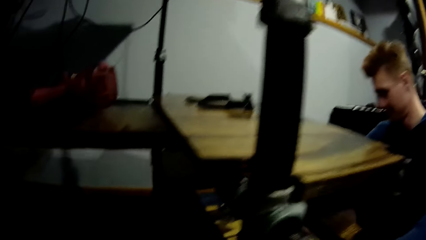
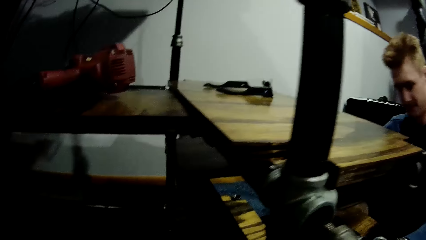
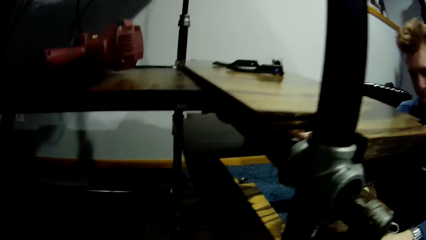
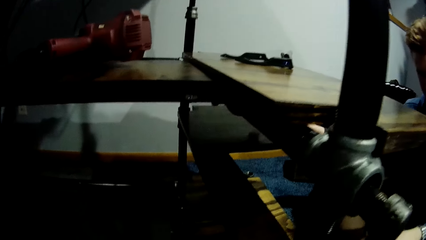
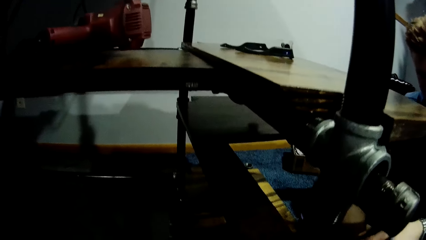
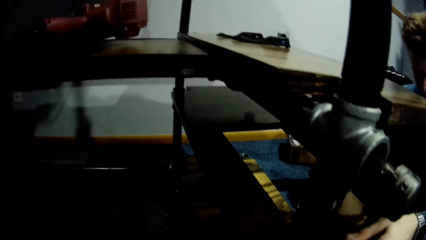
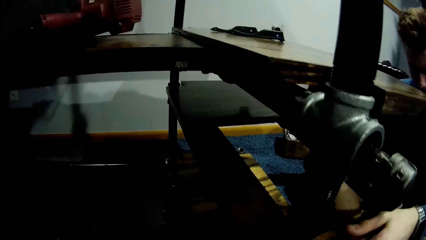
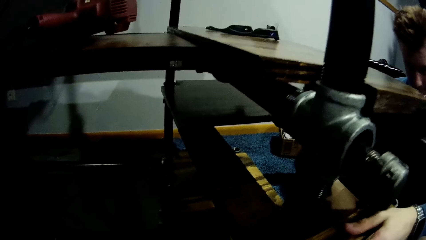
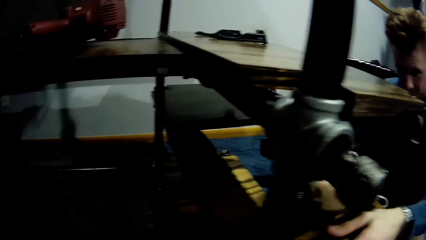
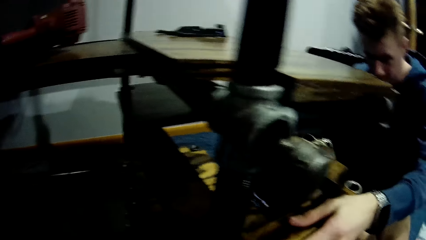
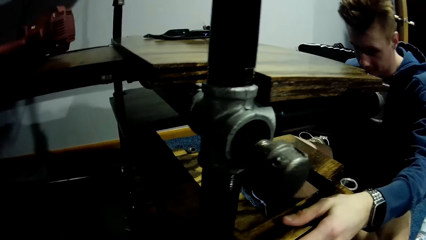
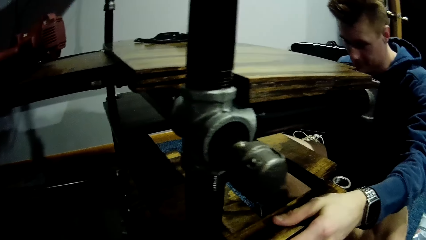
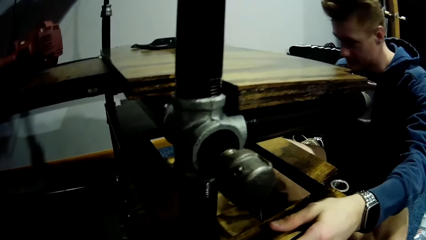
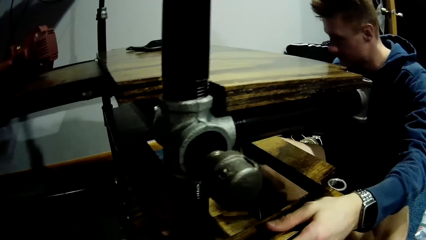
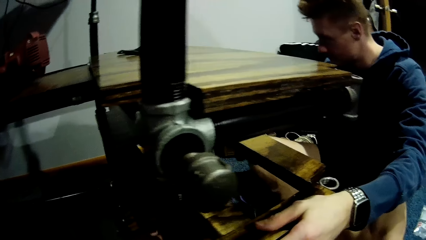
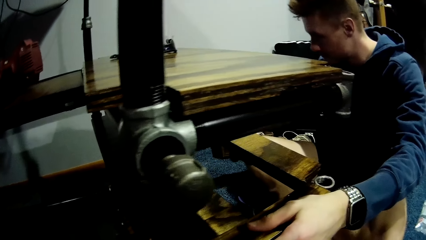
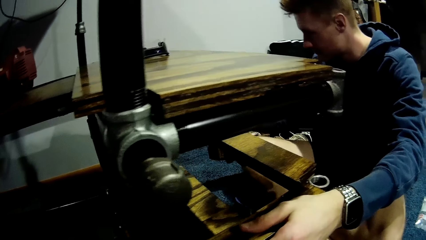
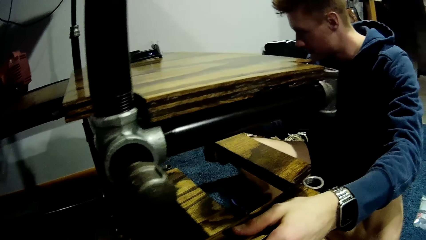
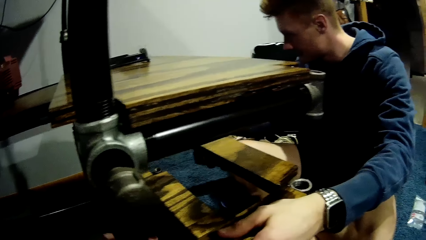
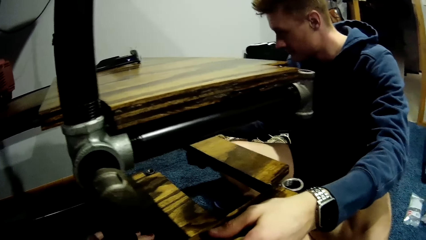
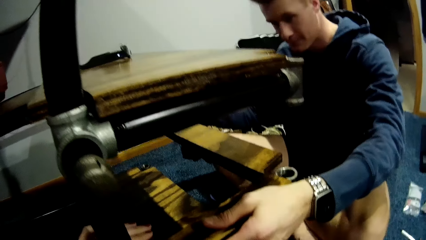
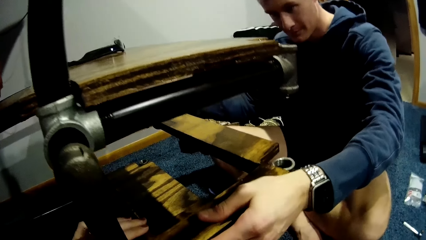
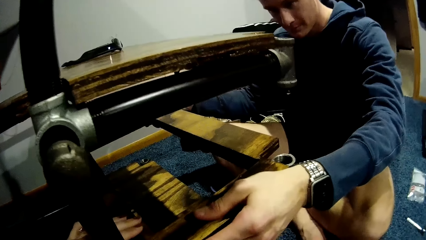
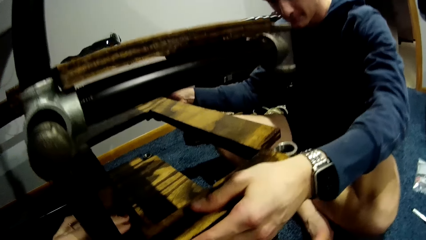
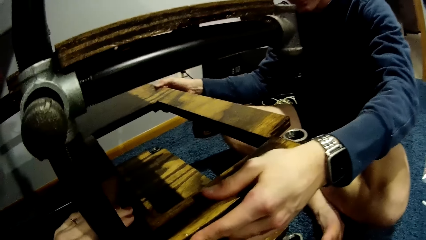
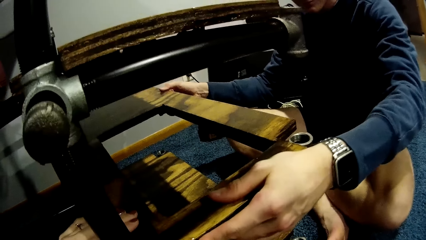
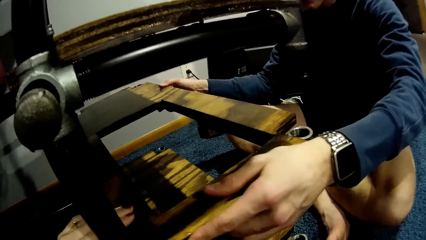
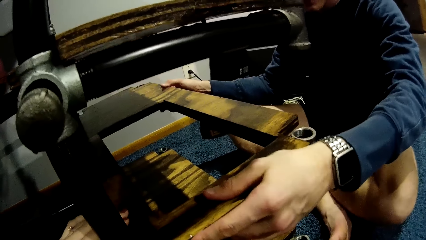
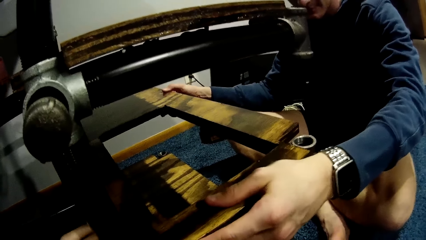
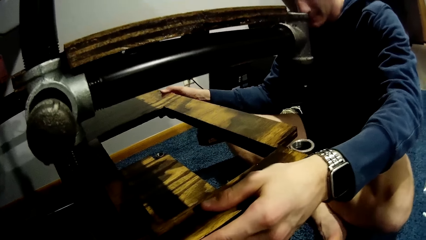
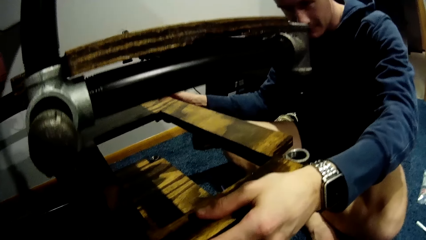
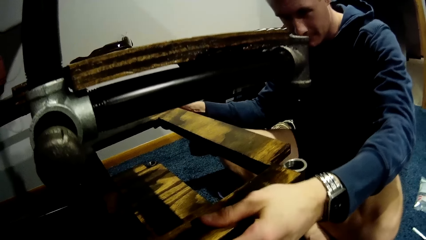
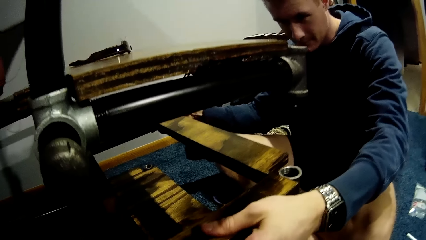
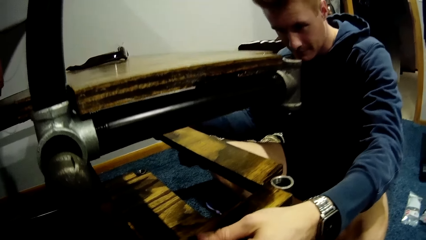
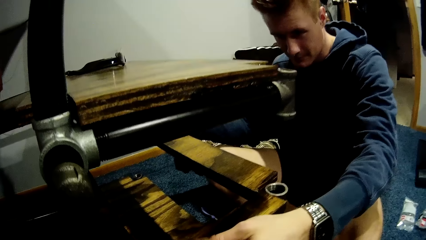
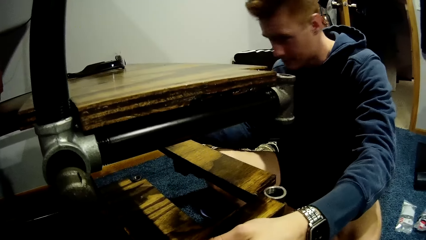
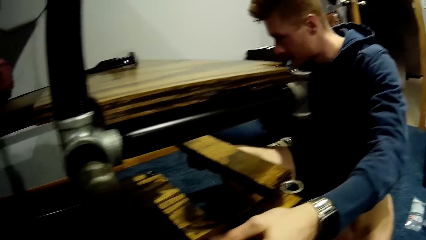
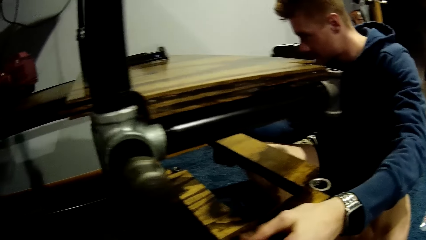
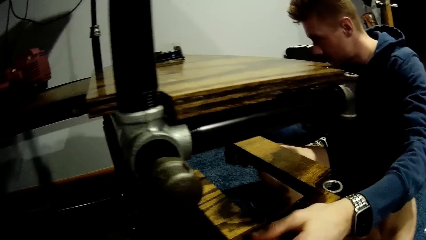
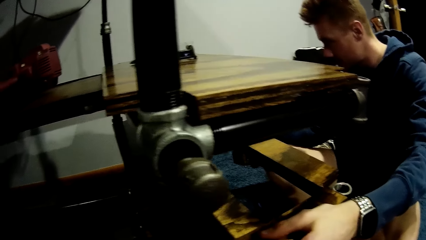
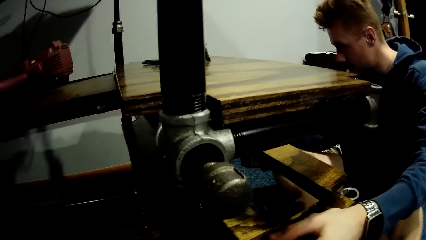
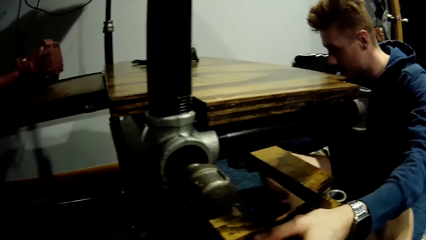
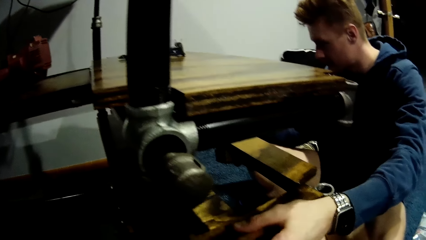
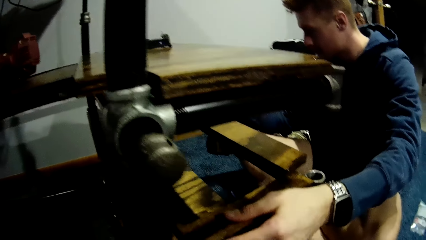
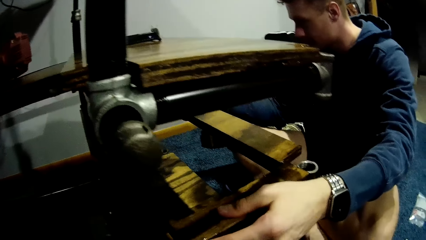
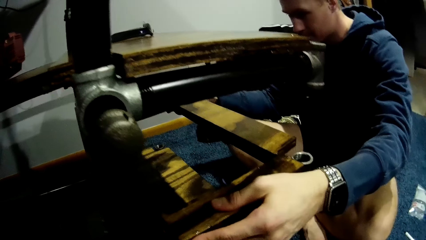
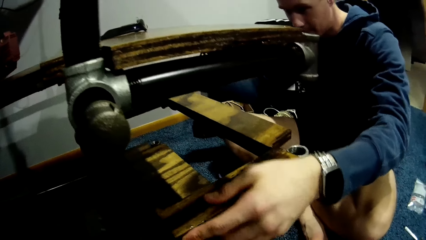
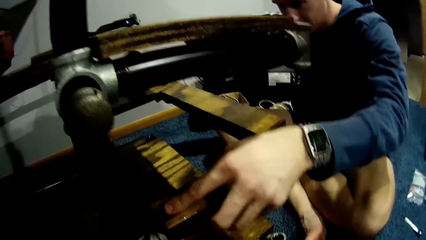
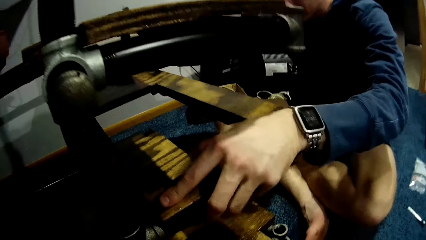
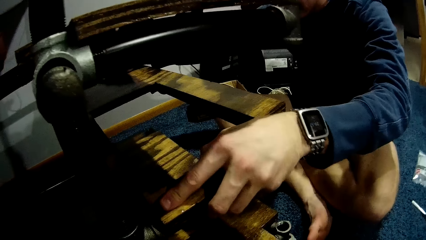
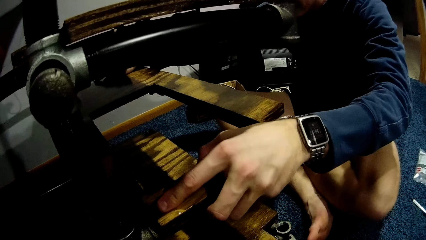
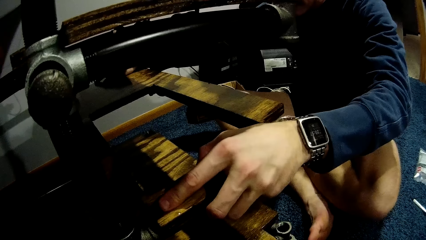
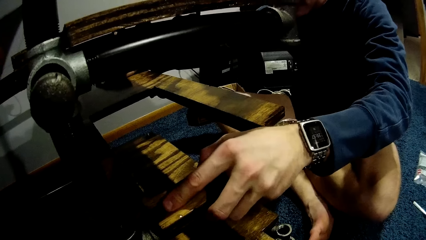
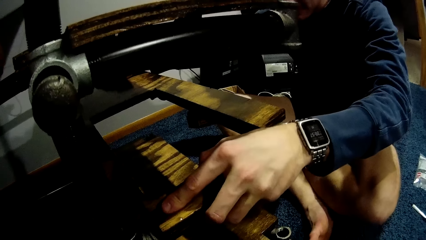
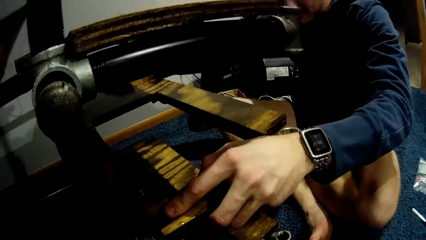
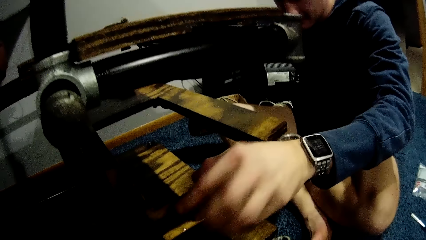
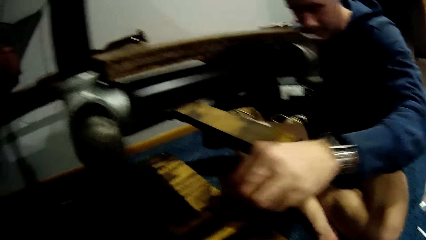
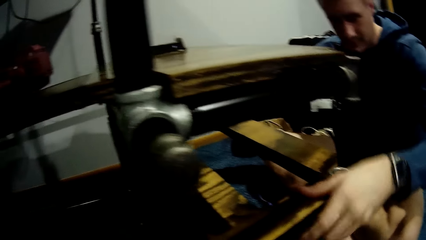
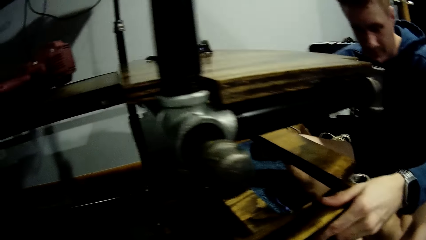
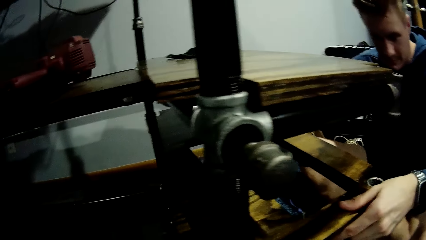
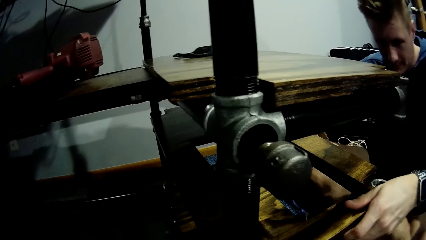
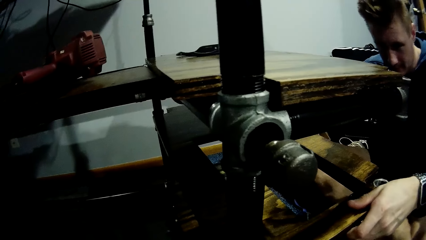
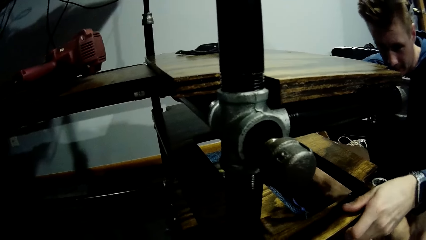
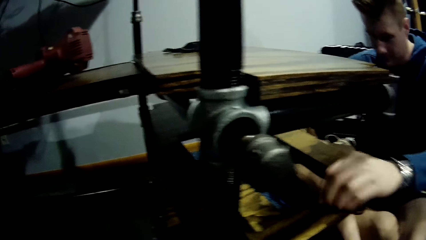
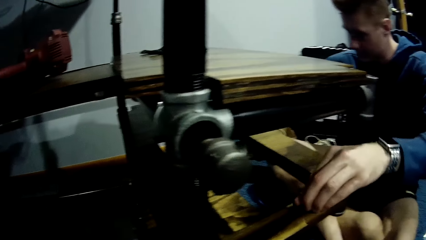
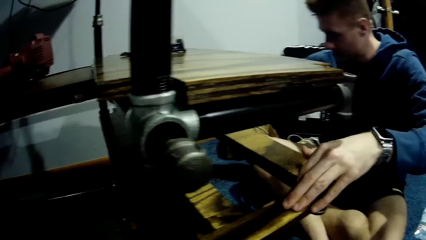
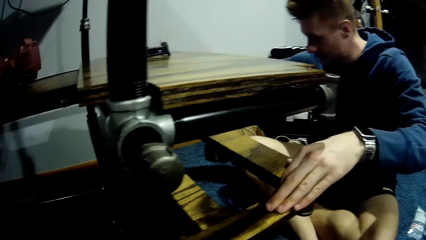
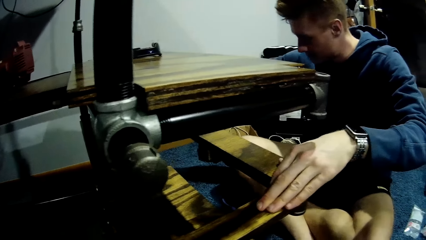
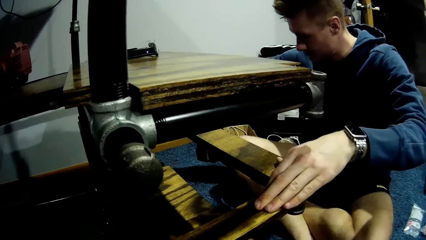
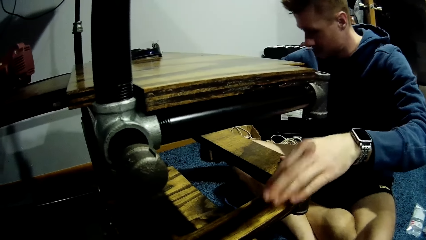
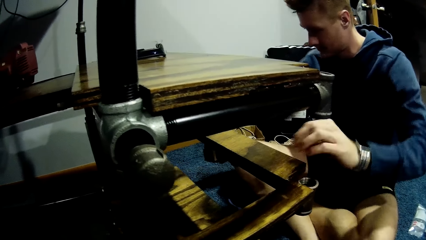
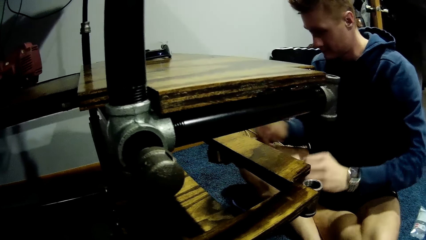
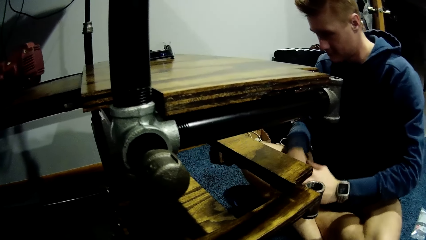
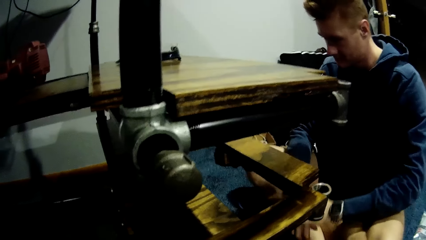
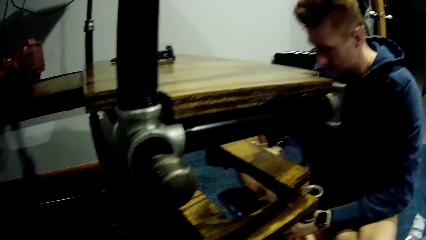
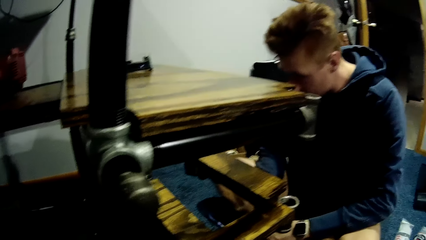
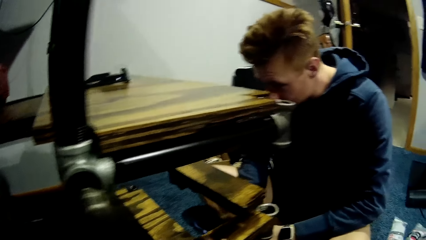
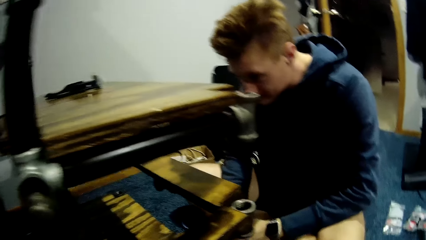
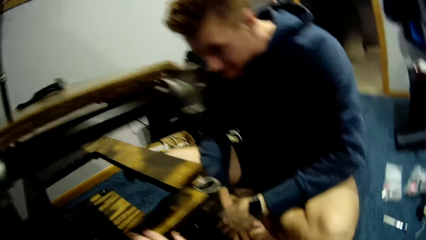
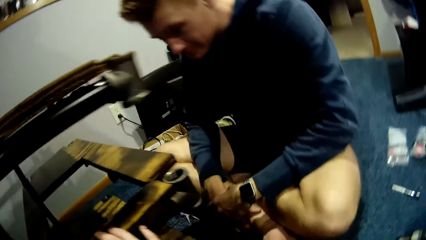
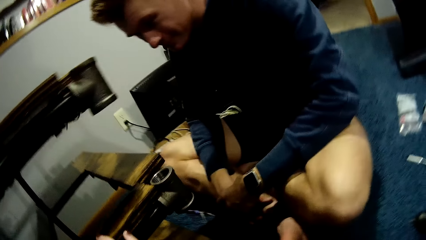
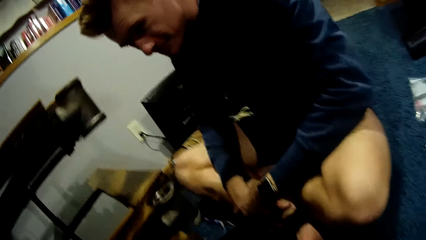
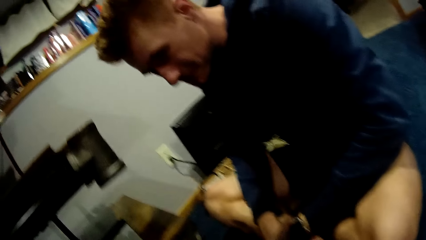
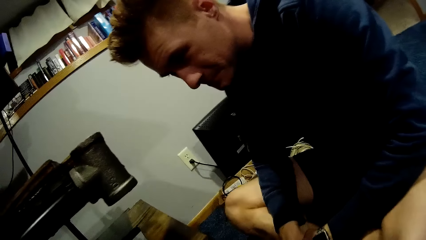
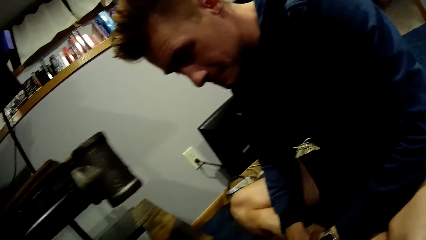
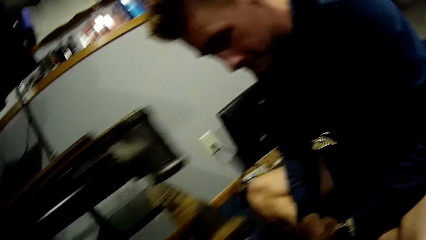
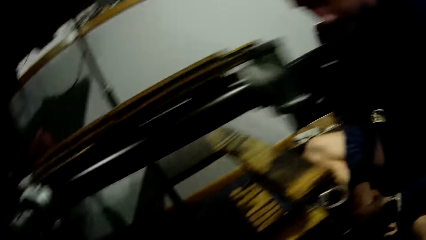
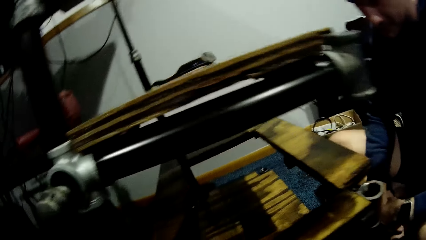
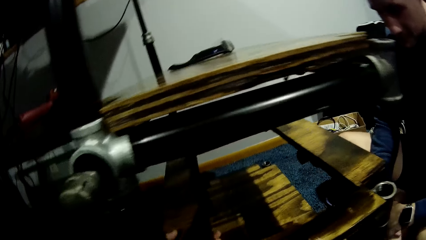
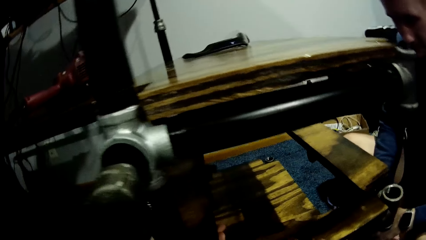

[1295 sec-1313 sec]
A man places the plank or board on the car lift with both hands. The camera wearer stares at the board. The man adjusts the plank with both hands. The man looks at the board.
